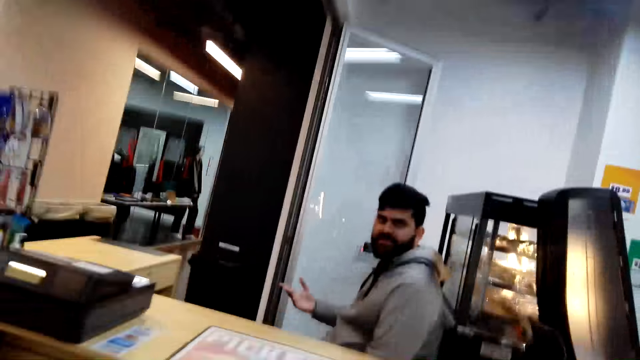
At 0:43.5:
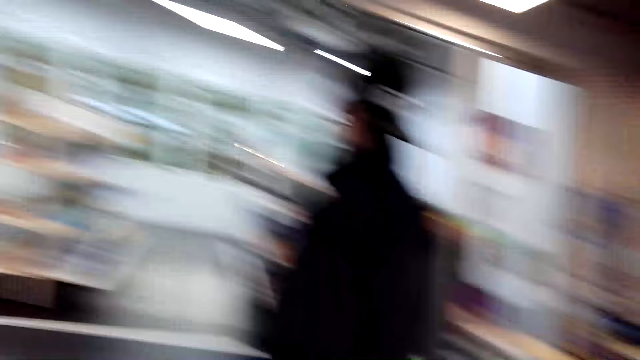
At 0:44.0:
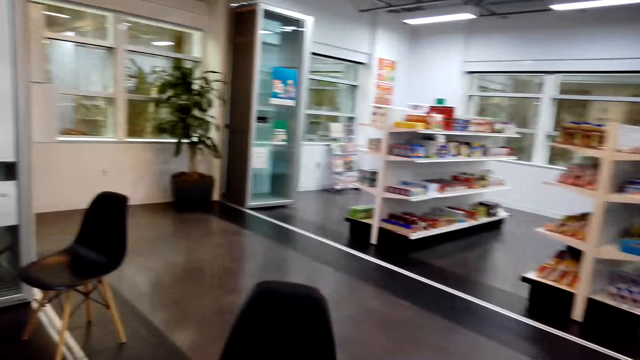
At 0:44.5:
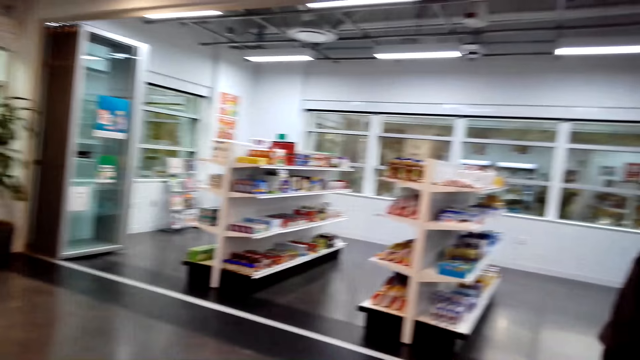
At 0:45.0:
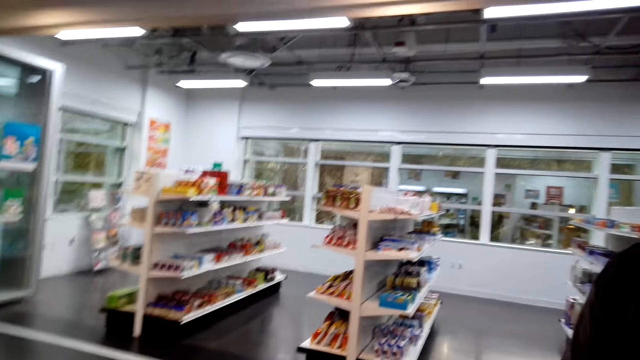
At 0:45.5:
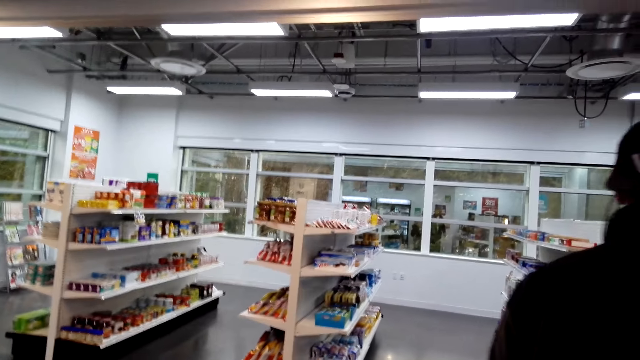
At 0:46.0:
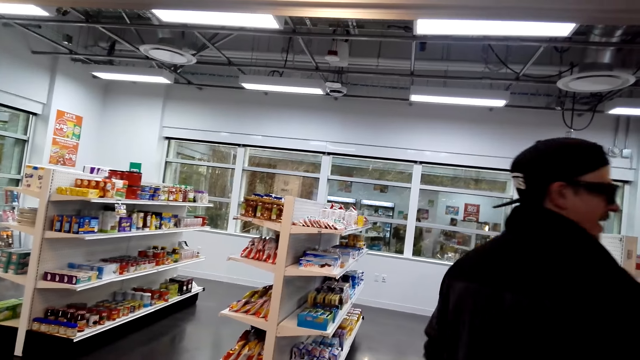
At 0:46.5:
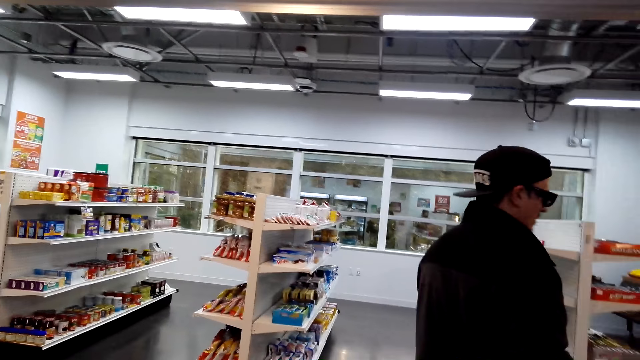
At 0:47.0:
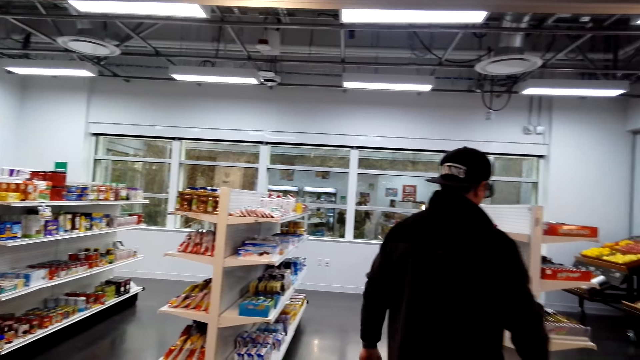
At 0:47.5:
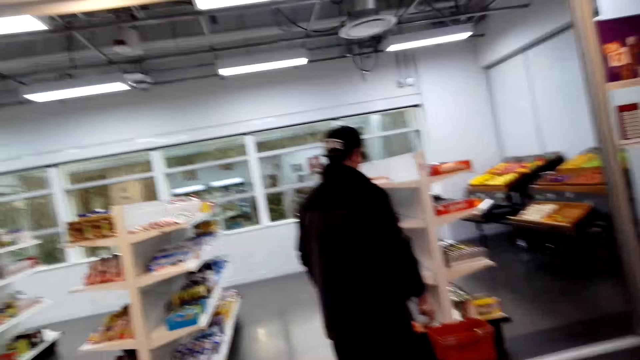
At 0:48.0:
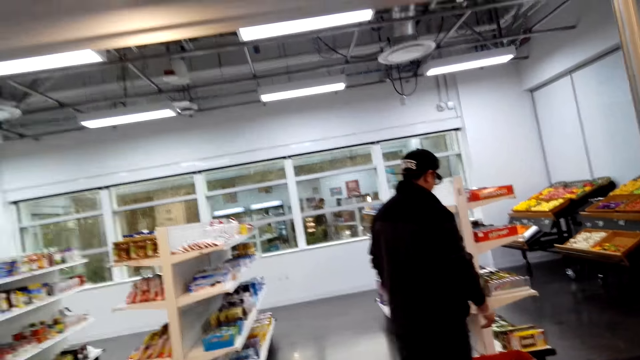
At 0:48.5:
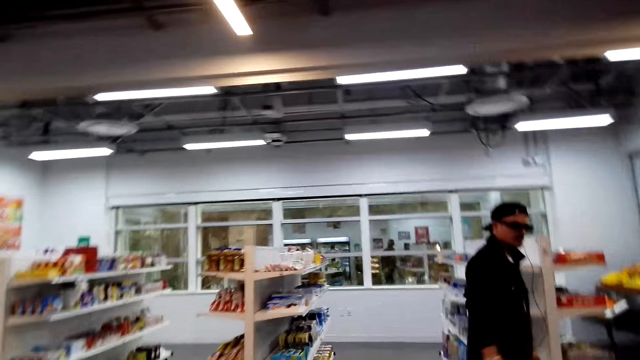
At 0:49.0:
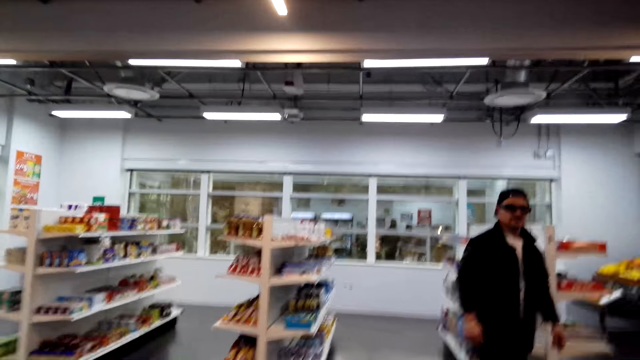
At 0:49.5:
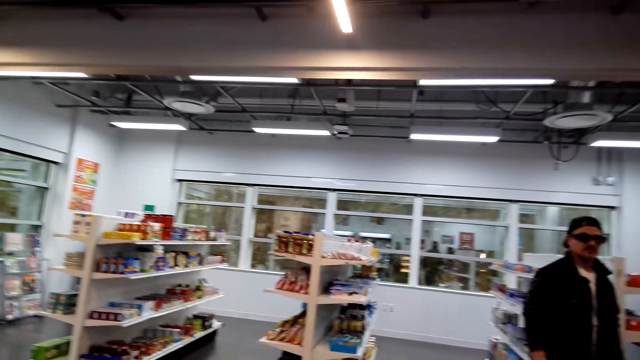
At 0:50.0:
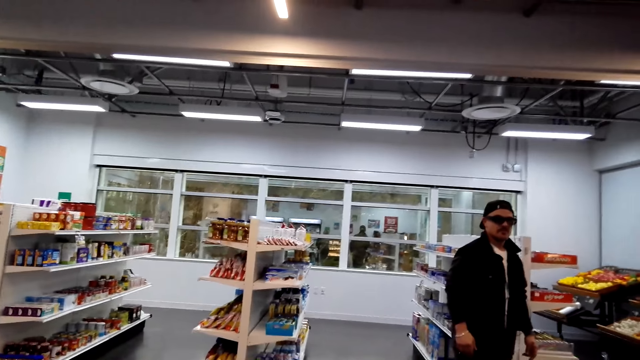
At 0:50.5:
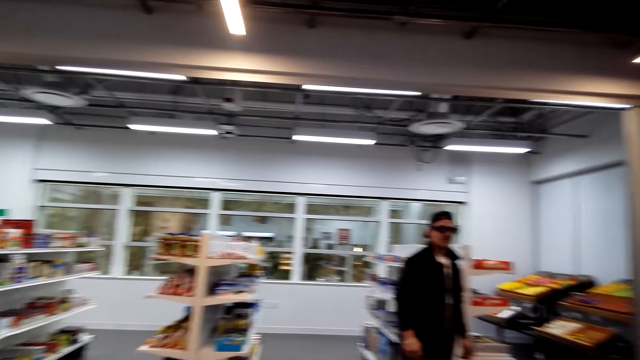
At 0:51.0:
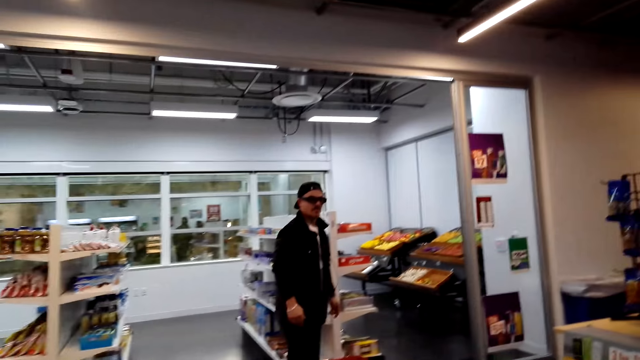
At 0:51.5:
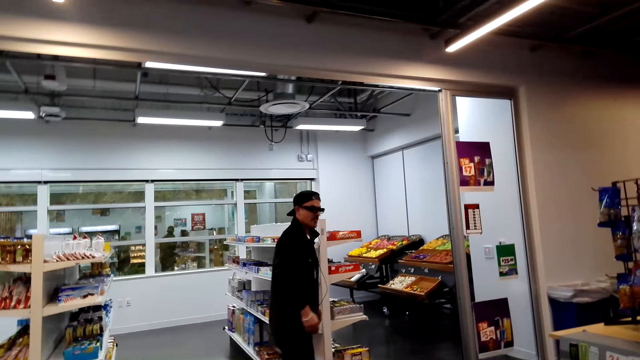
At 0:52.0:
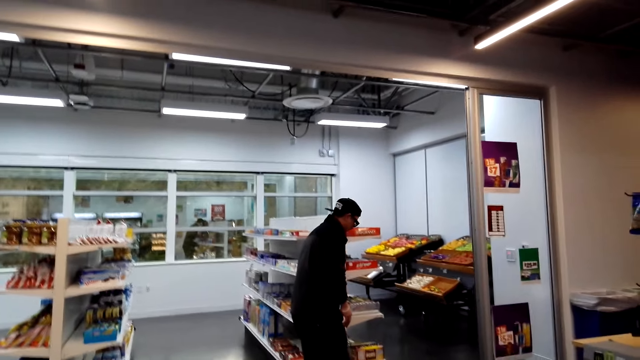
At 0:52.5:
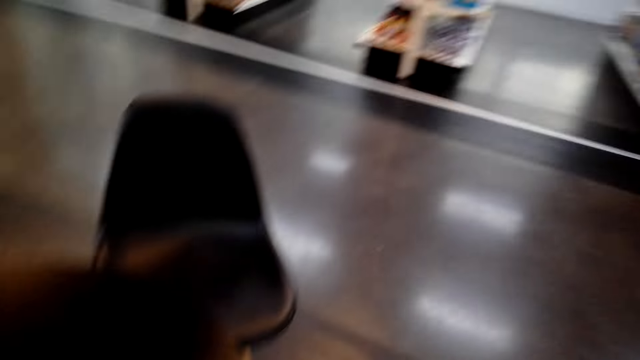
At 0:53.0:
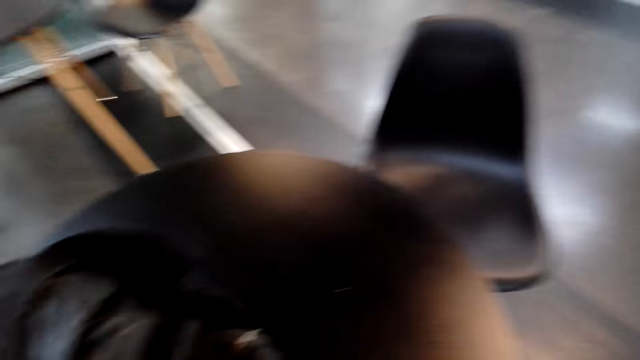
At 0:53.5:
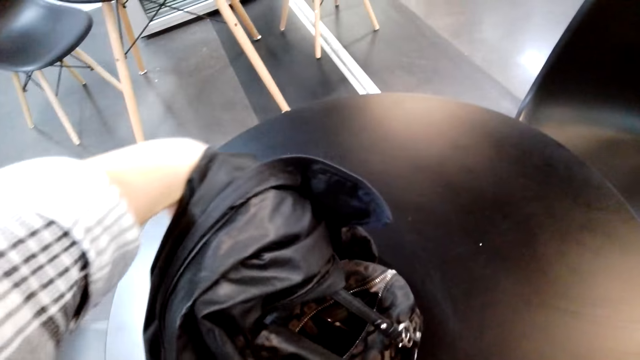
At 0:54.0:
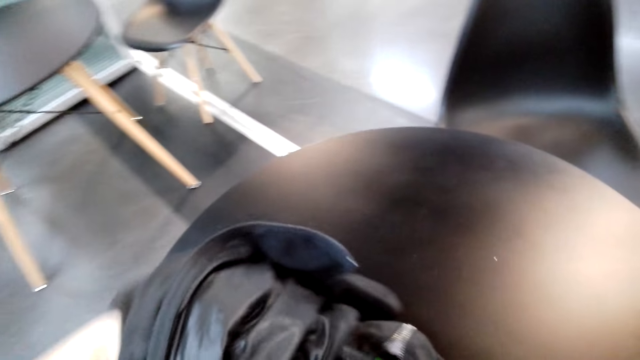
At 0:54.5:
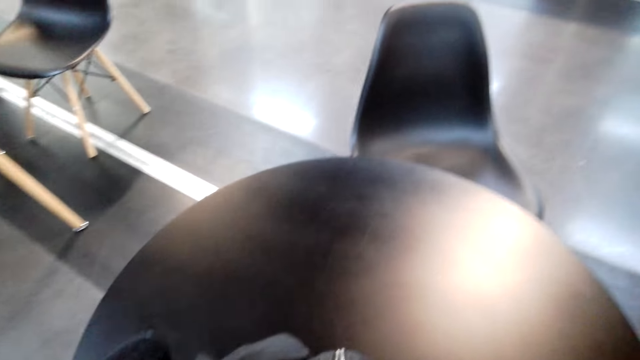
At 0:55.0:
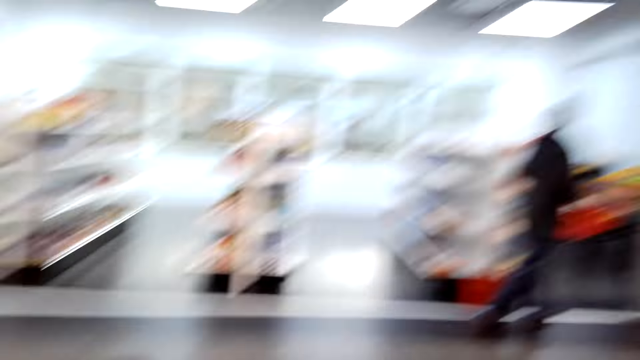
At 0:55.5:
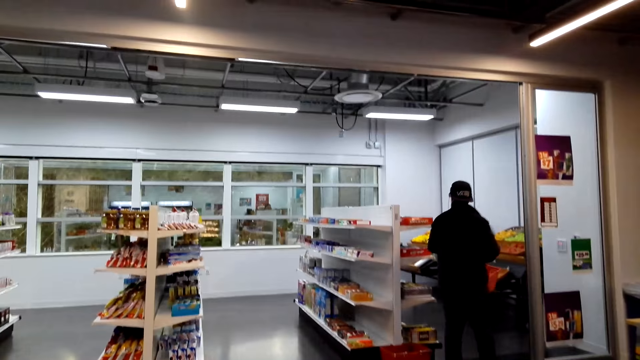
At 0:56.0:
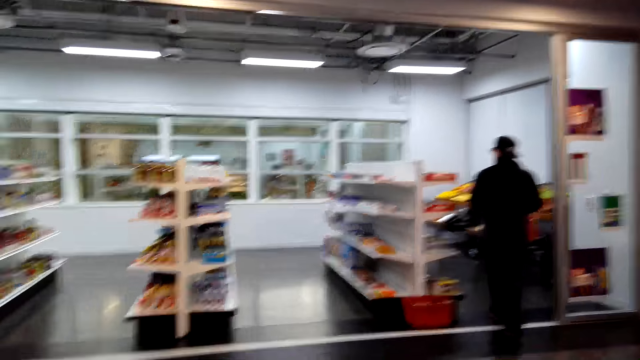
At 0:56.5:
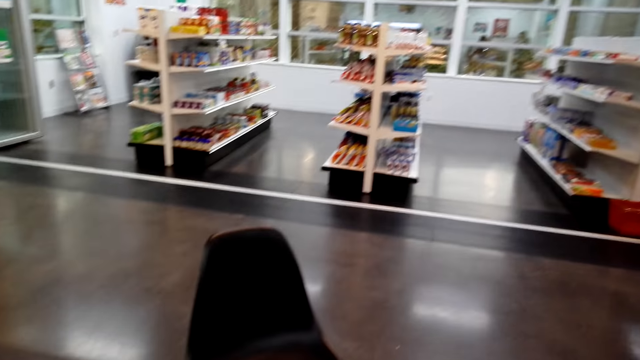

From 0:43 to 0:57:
The camera wearer talks to a man. They put the bag on the table.

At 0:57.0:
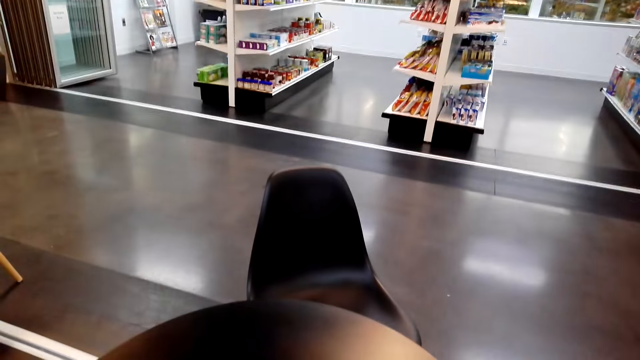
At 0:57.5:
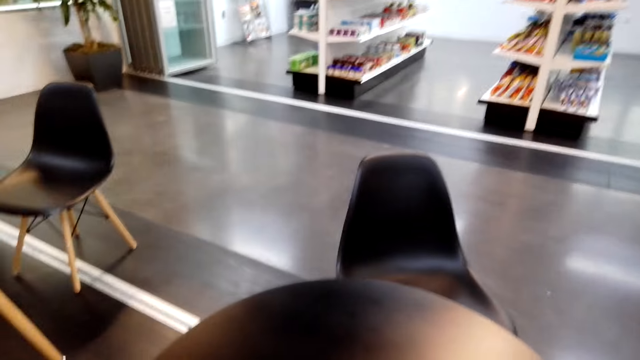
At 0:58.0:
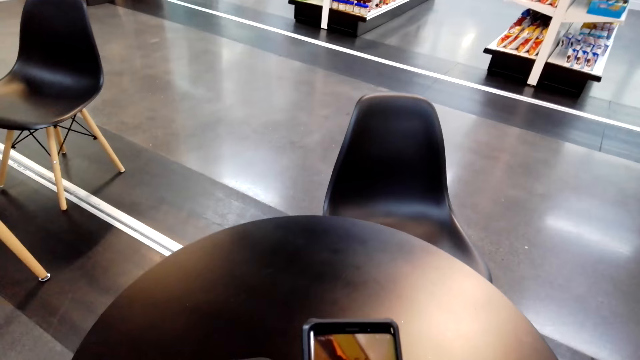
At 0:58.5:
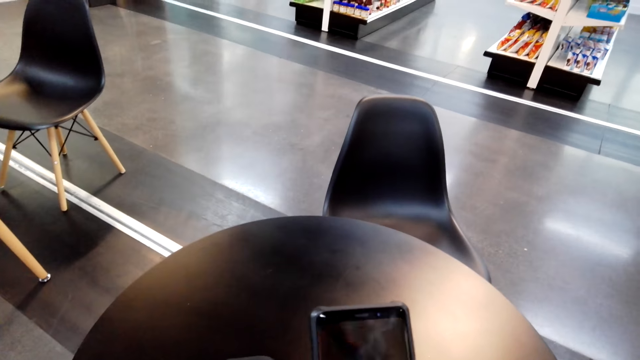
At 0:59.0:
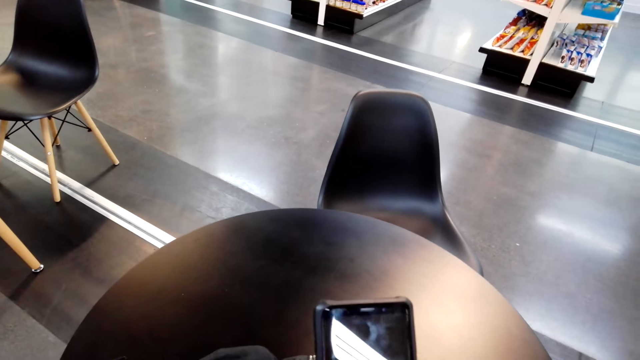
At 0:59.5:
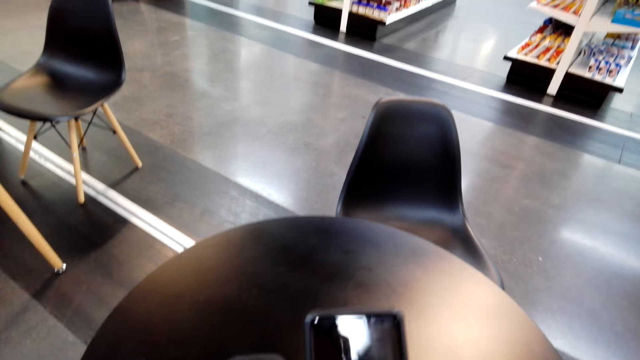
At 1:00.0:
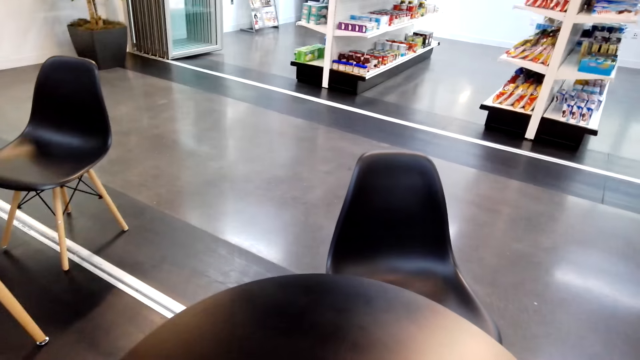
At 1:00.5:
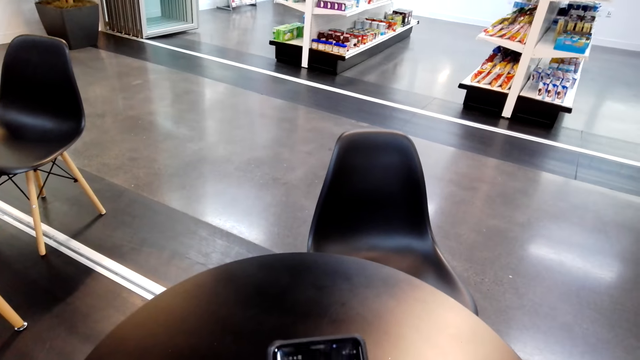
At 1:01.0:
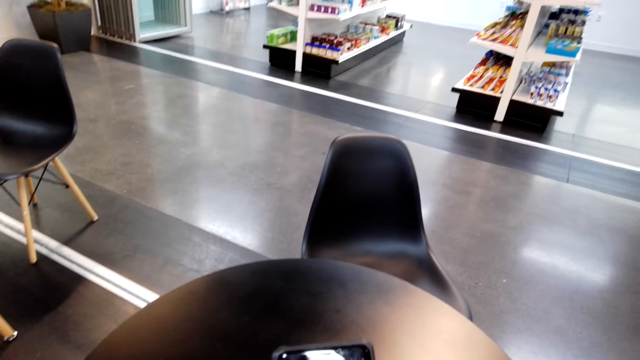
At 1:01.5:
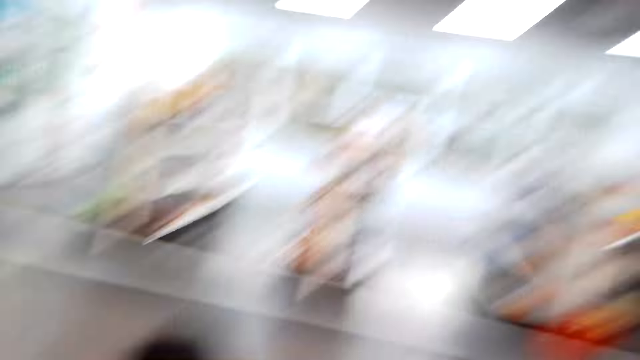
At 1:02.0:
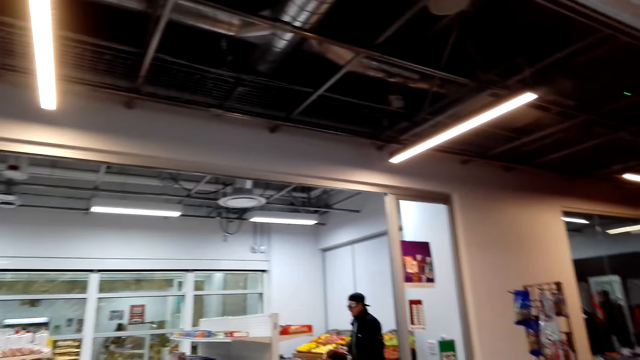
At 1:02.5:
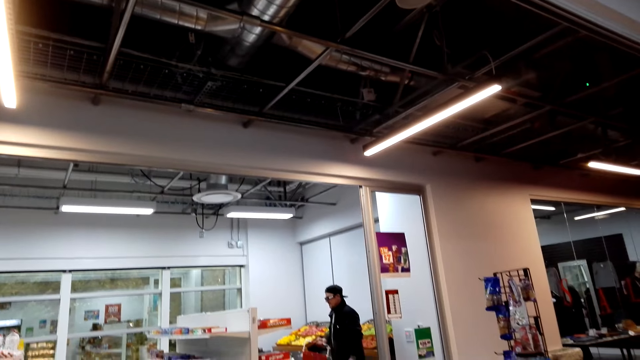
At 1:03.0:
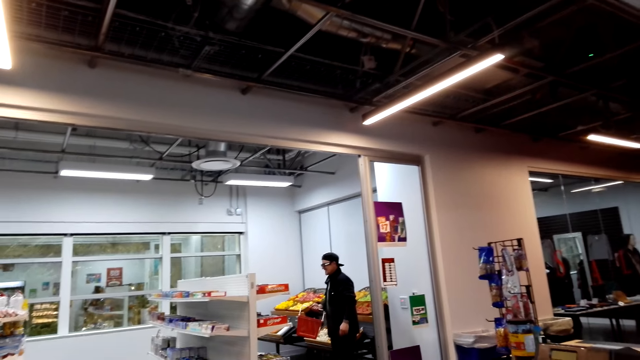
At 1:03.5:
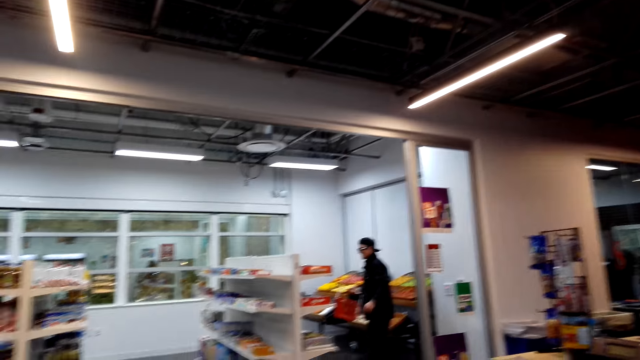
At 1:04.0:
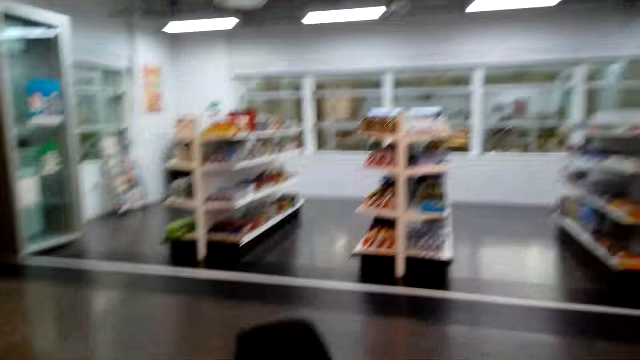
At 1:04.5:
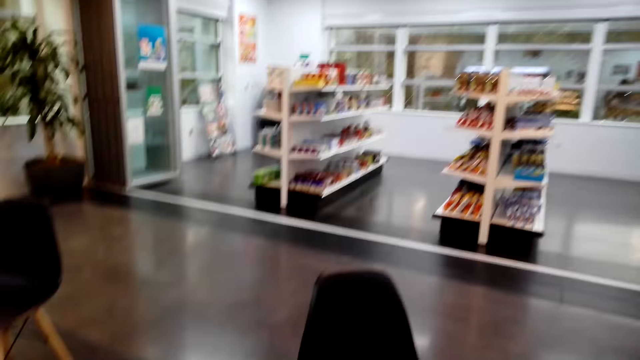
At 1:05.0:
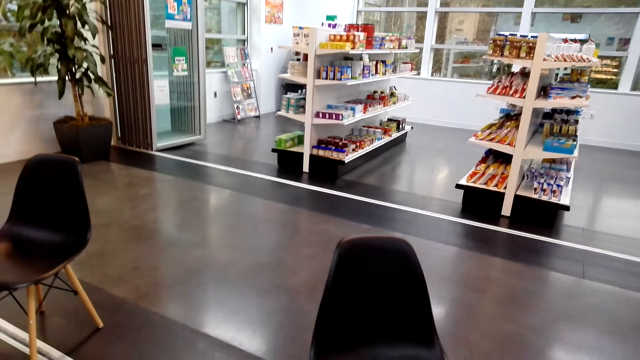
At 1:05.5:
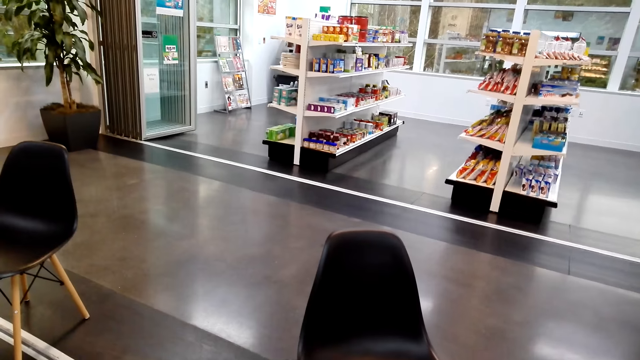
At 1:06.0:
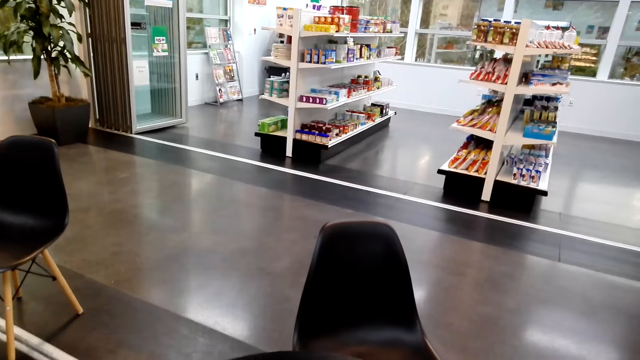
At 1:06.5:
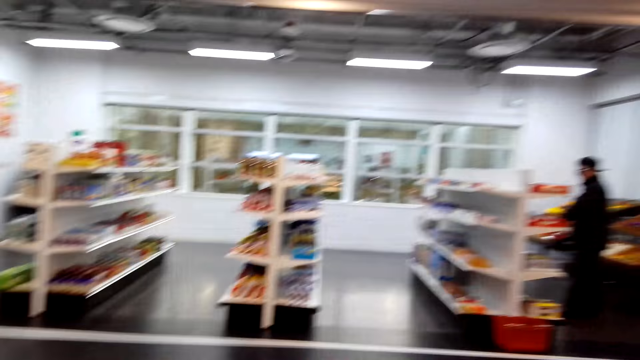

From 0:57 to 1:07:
The camera wearer scrolls on her phone. She looks around.
